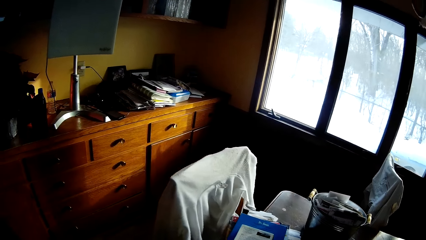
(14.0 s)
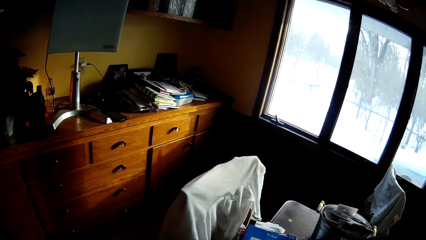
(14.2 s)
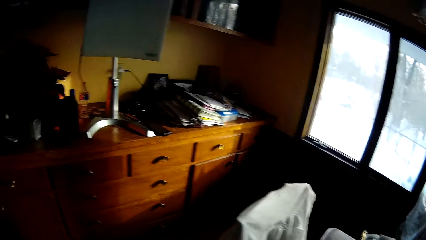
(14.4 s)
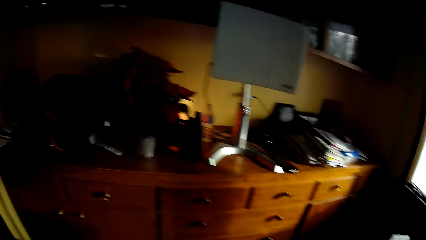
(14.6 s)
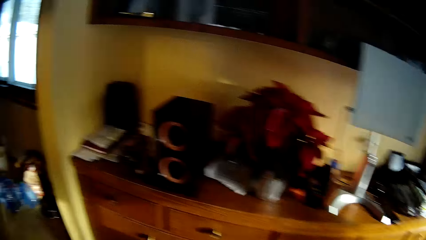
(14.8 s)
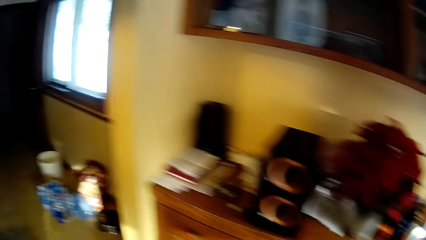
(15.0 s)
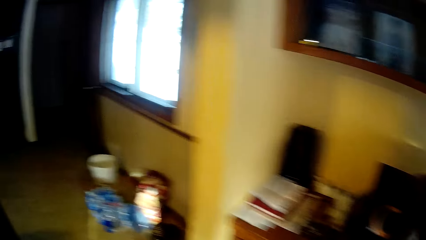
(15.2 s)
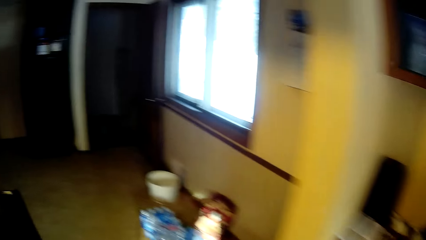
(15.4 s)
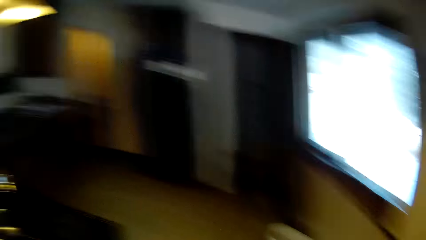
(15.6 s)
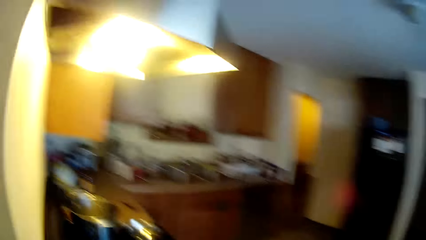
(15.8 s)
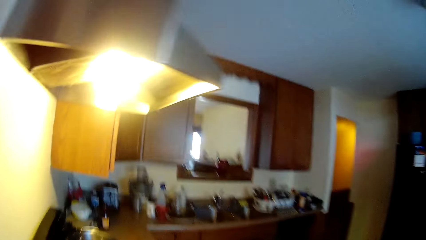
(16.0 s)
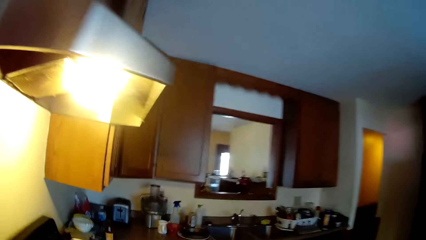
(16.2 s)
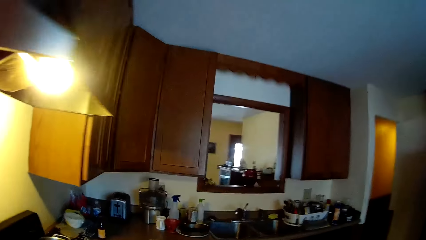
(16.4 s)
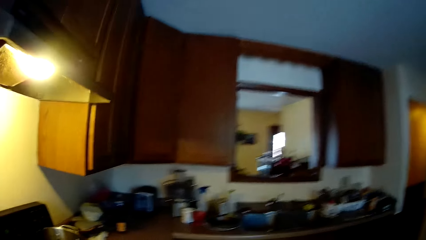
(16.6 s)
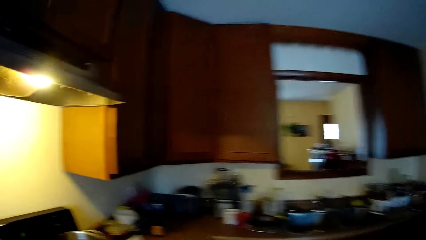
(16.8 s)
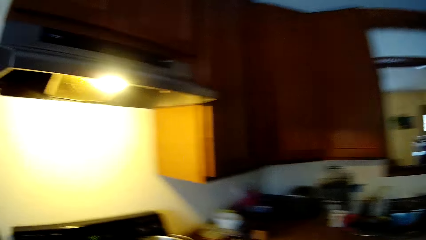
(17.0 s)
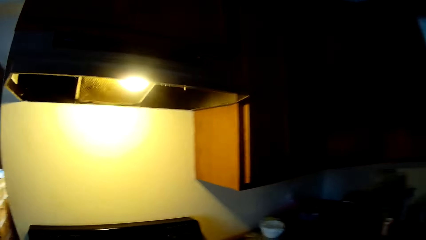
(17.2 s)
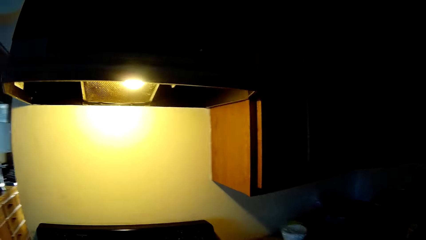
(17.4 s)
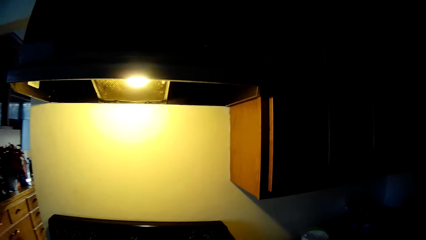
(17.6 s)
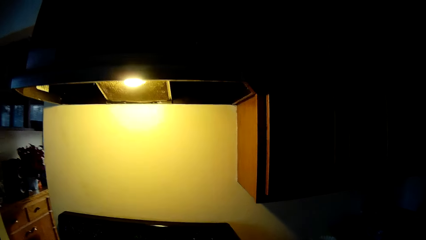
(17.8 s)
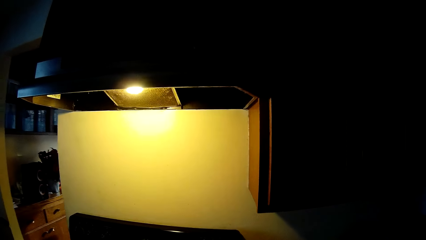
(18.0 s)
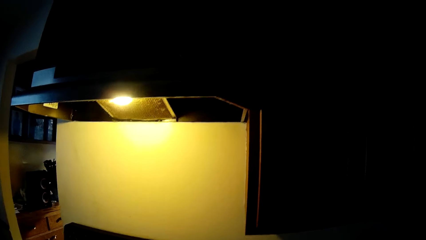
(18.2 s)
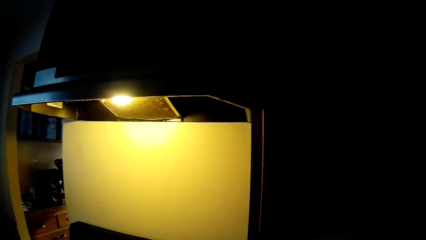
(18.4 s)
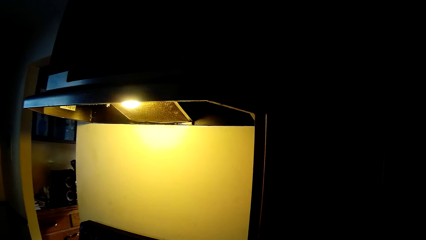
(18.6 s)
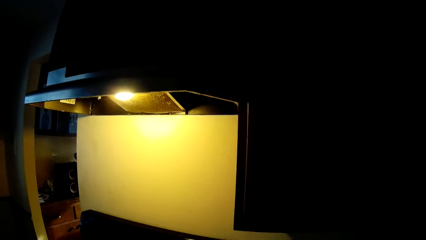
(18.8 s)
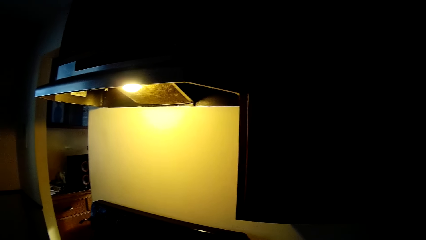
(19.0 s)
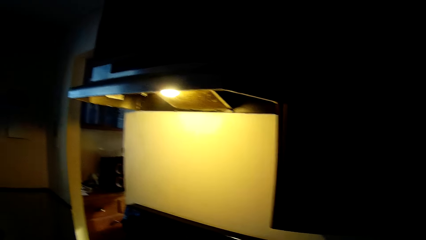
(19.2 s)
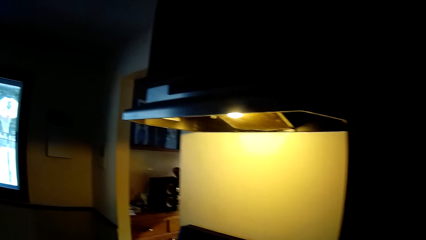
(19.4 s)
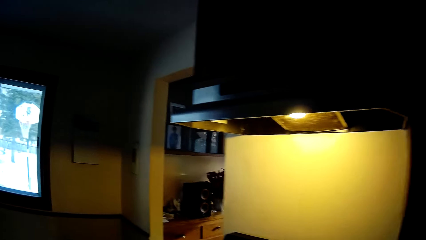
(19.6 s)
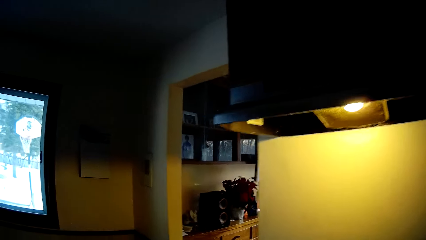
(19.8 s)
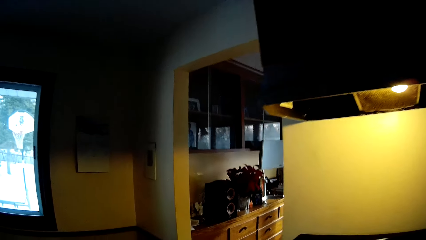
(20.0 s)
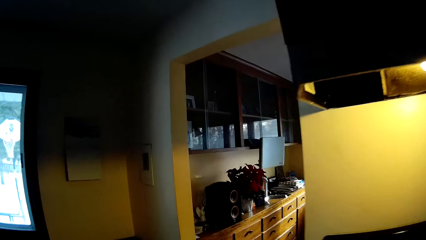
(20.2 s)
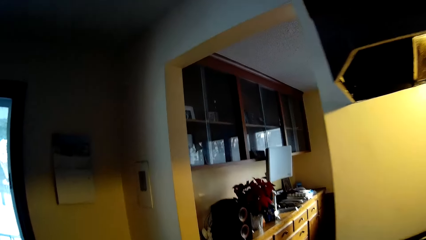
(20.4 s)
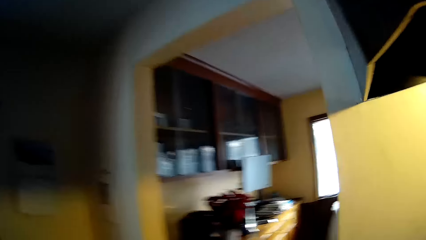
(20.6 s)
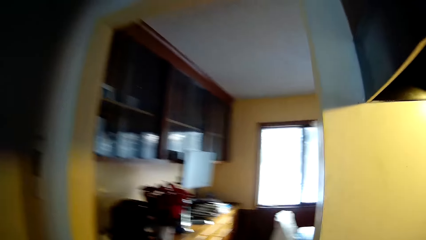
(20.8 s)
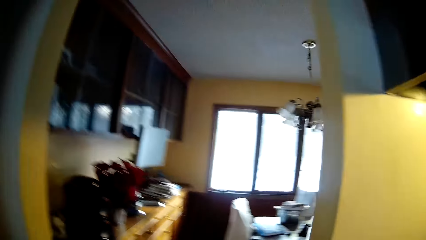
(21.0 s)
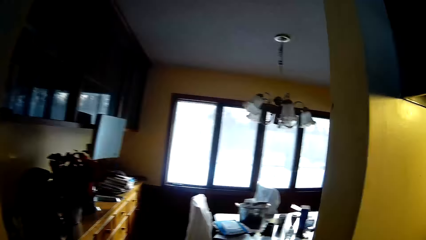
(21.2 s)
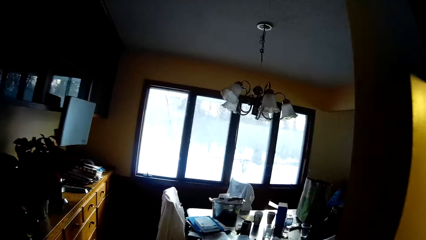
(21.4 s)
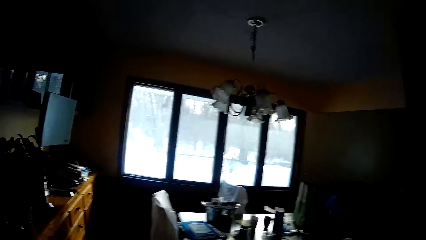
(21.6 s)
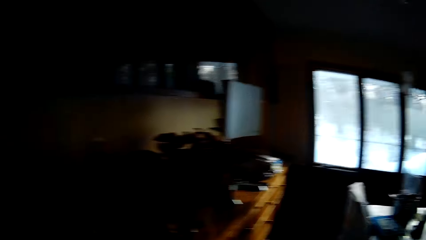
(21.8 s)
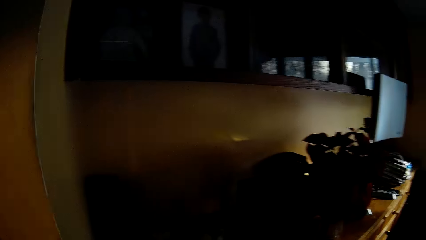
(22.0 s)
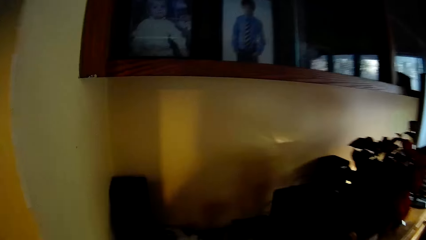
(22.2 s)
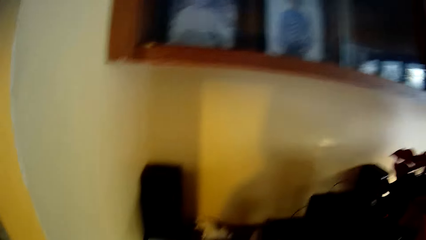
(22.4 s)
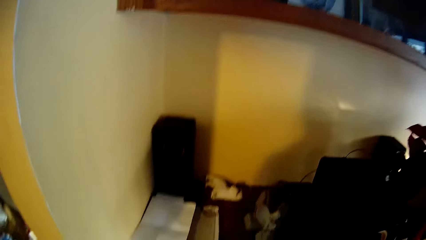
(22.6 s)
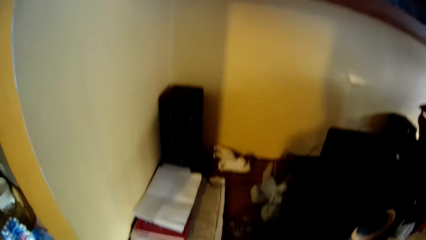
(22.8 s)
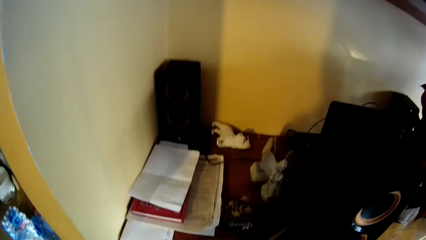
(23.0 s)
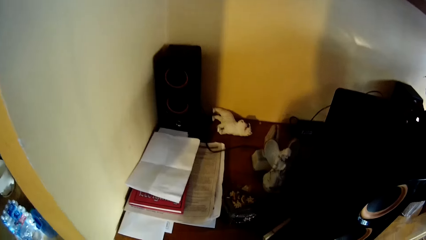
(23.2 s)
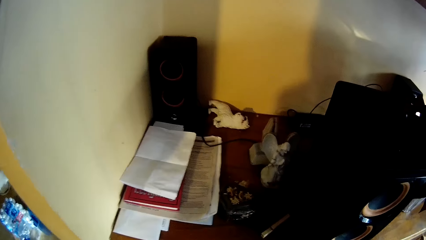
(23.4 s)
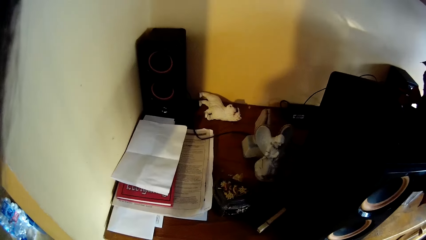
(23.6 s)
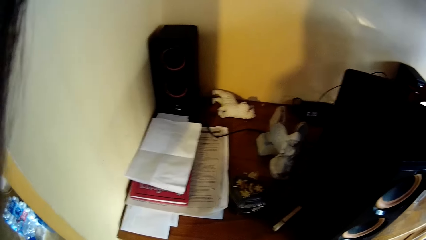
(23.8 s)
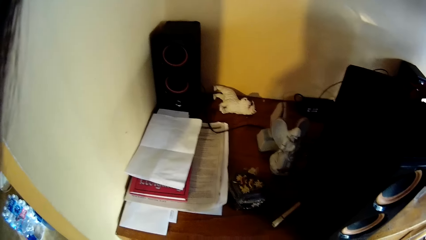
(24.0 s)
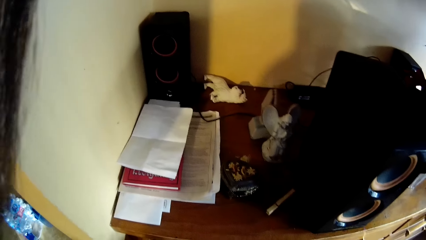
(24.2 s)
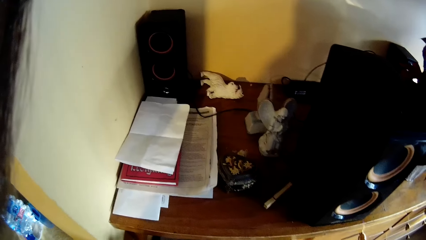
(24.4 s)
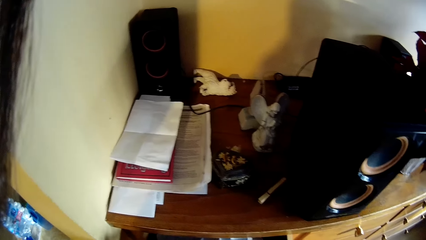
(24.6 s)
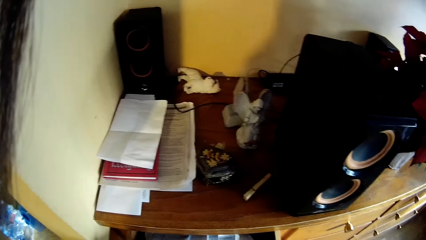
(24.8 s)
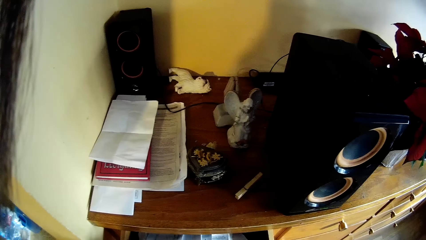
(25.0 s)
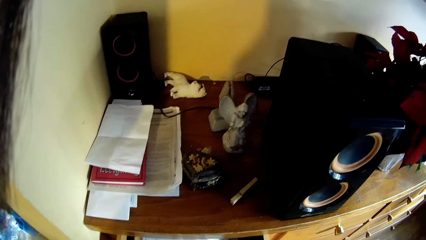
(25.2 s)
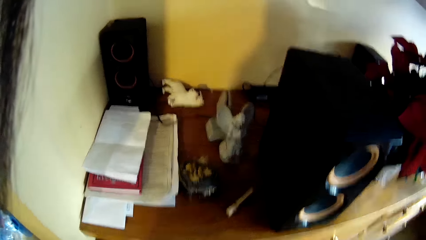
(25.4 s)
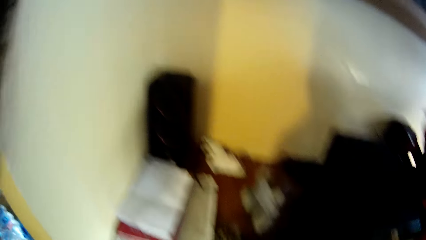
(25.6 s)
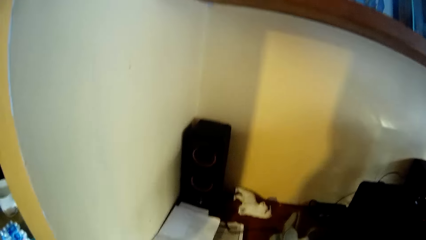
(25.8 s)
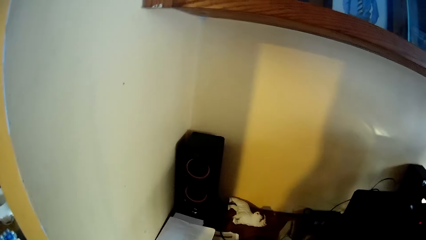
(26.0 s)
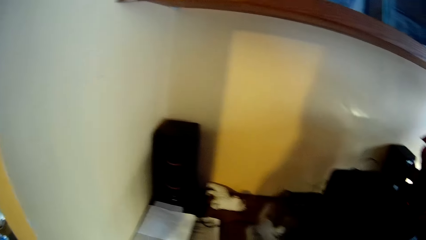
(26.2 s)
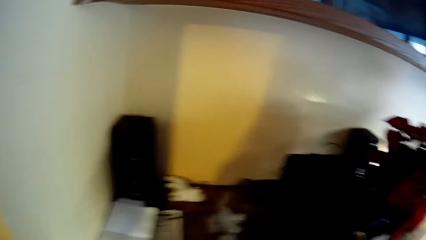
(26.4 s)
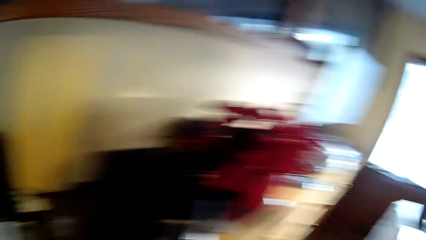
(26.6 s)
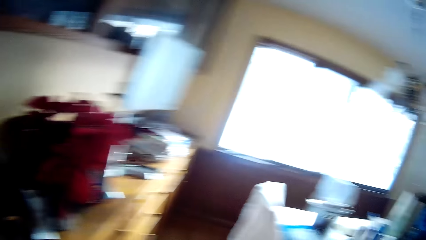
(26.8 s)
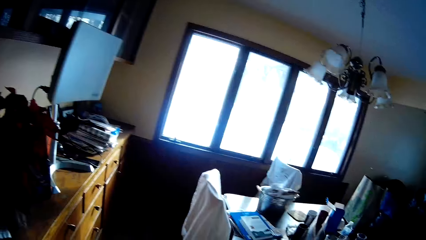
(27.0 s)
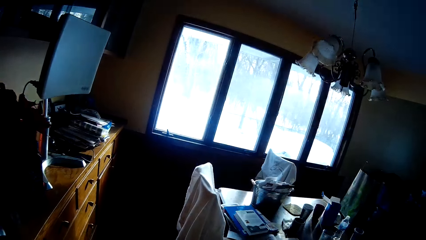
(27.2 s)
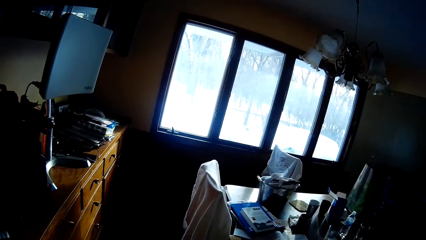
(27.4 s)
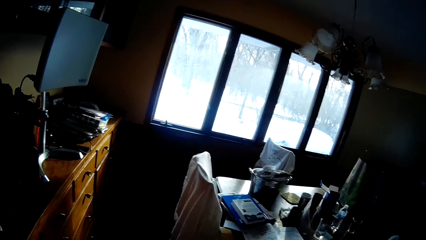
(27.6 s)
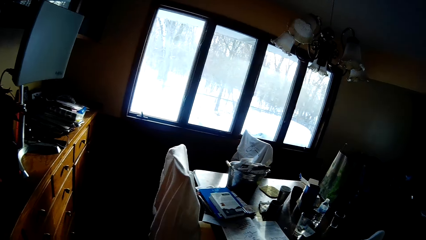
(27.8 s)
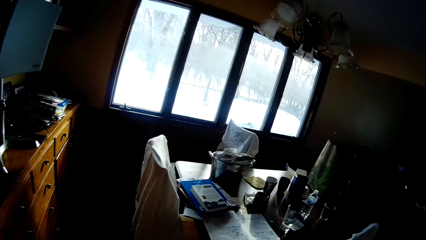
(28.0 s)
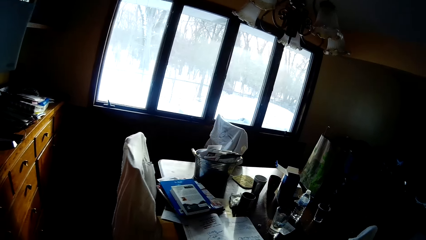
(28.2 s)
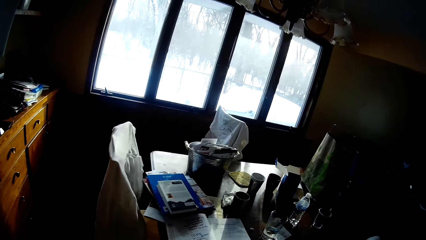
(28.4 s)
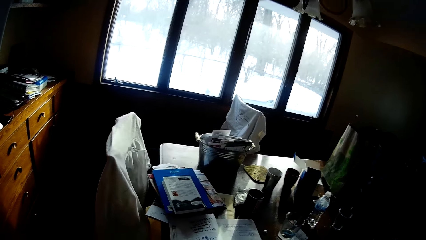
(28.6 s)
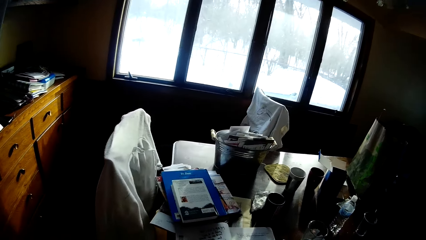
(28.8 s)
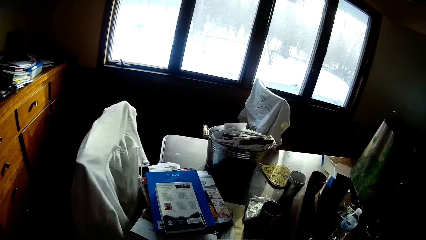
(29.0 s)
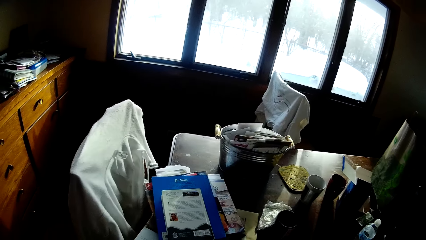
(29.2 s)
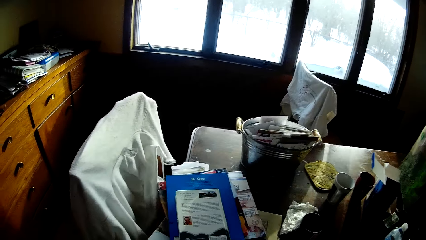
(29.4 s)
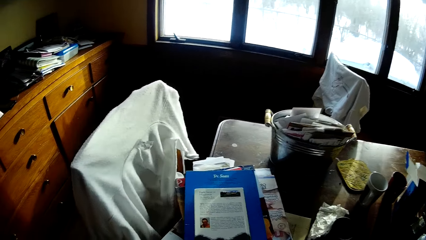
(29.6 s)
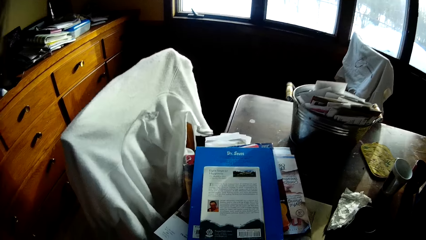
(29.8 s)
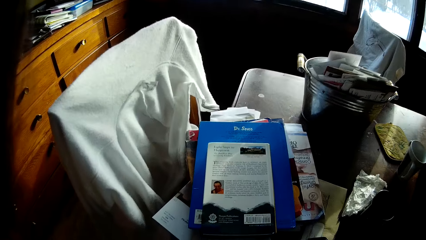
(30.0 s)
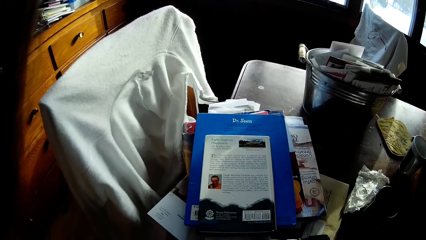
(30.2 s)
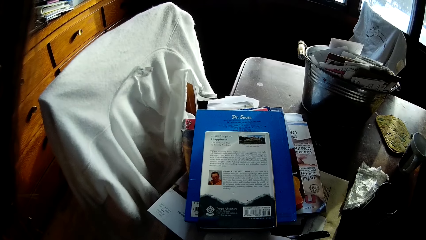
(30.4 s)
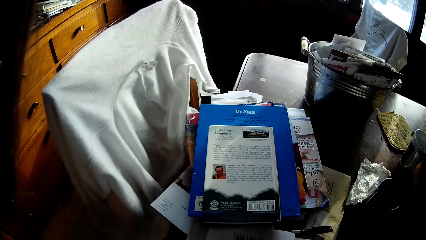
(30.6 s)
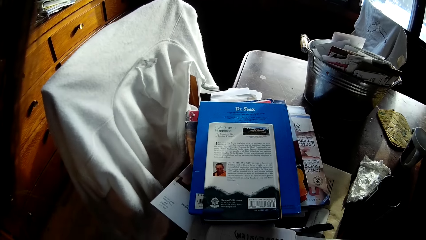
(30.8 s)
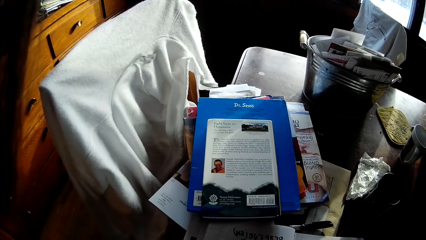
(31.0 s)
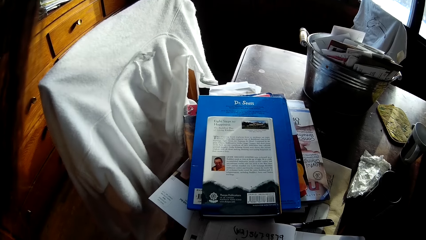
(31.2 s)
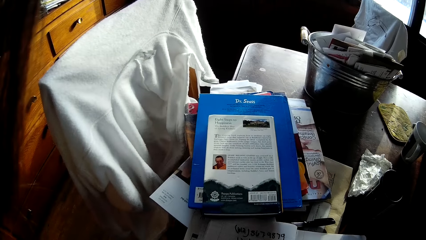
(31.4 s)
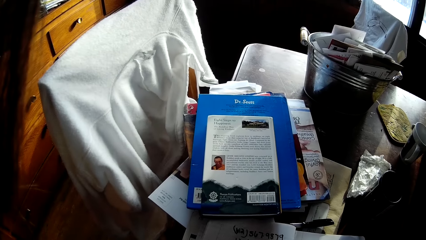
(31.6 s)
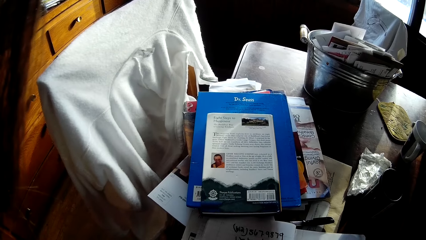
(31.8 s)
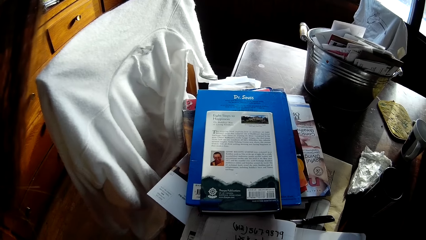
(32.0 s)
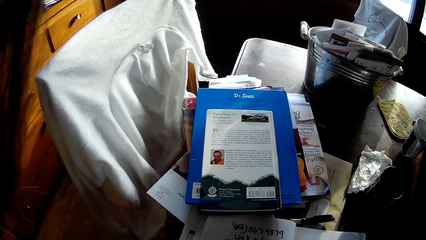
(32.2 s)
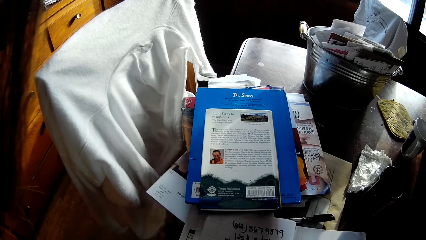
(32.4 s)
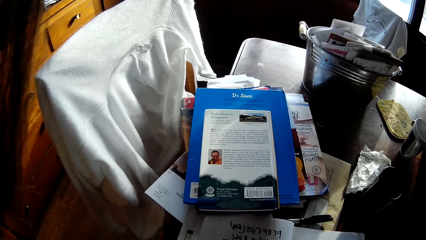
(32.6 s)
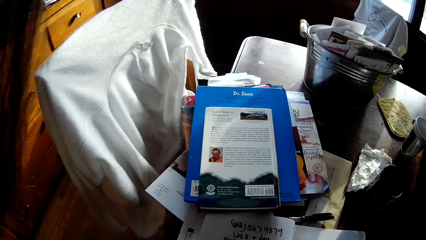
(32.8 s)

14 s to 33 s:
The camera wearer walks out of the dining room into the kitchen. They walk out of the kitchen into the dining room. They stop beside a study table.
